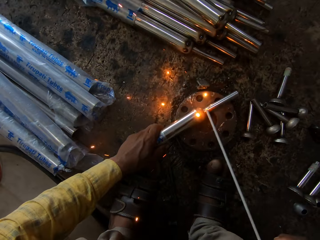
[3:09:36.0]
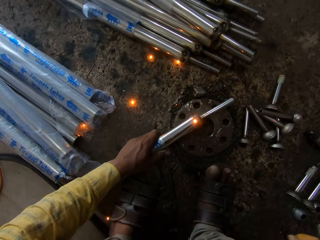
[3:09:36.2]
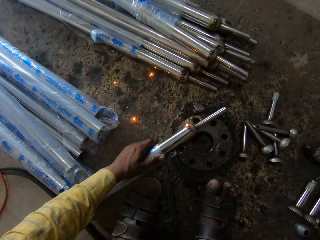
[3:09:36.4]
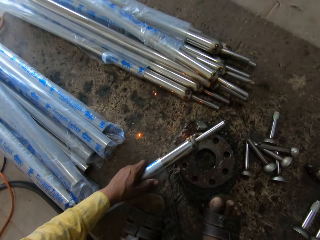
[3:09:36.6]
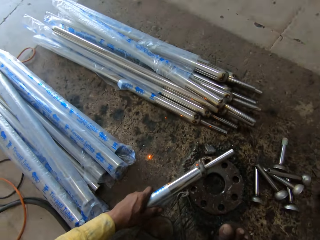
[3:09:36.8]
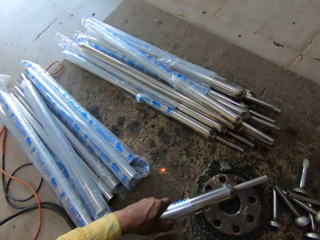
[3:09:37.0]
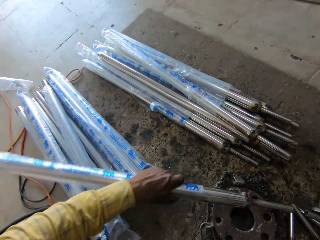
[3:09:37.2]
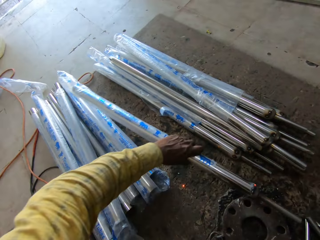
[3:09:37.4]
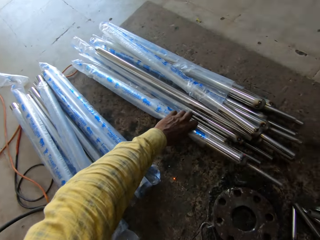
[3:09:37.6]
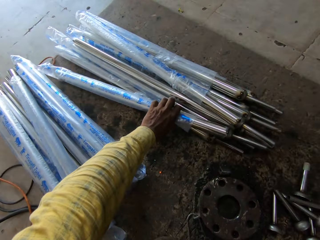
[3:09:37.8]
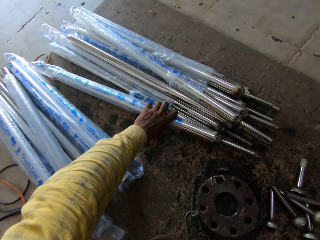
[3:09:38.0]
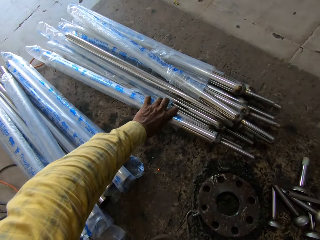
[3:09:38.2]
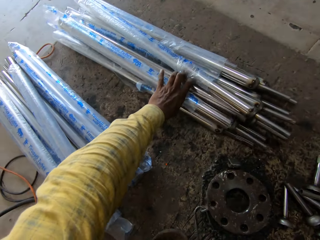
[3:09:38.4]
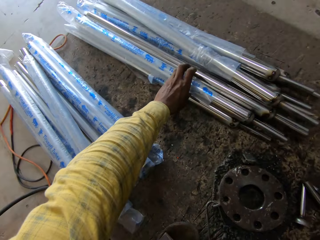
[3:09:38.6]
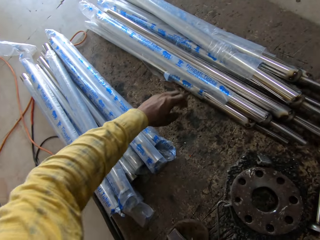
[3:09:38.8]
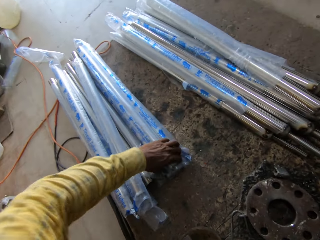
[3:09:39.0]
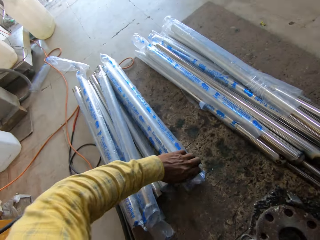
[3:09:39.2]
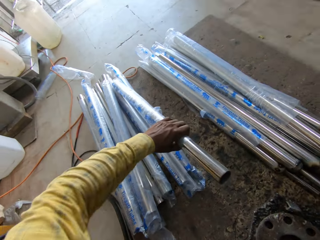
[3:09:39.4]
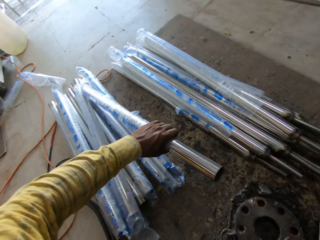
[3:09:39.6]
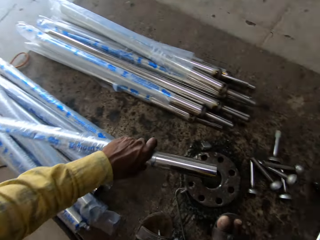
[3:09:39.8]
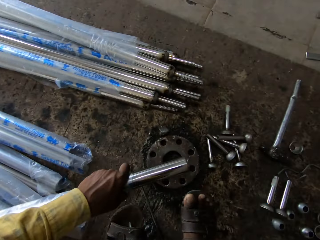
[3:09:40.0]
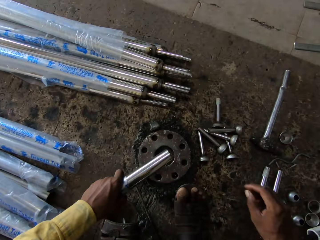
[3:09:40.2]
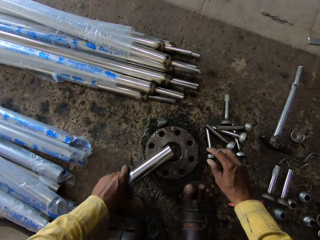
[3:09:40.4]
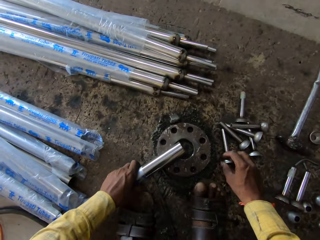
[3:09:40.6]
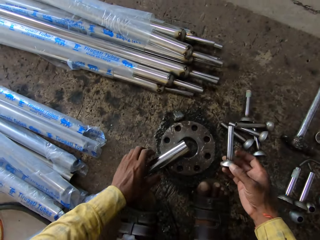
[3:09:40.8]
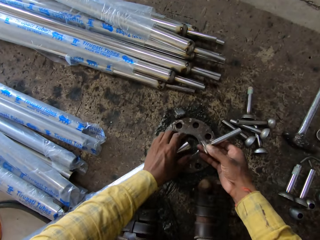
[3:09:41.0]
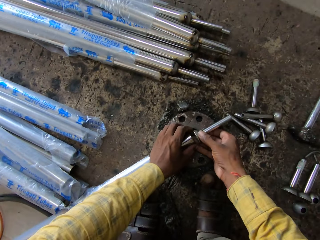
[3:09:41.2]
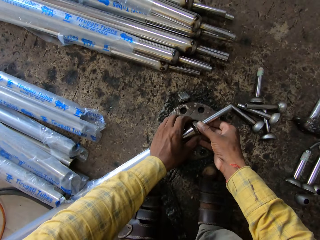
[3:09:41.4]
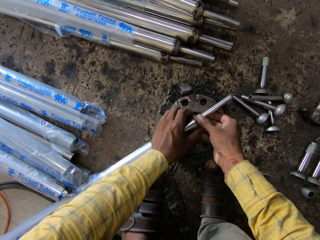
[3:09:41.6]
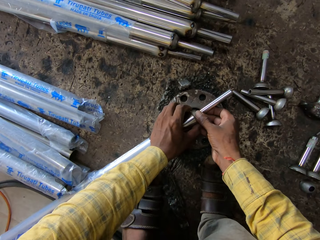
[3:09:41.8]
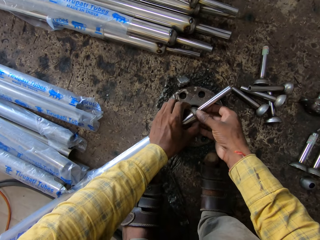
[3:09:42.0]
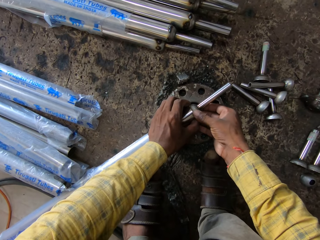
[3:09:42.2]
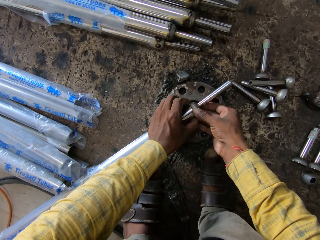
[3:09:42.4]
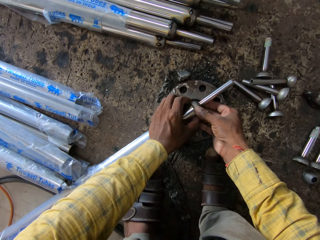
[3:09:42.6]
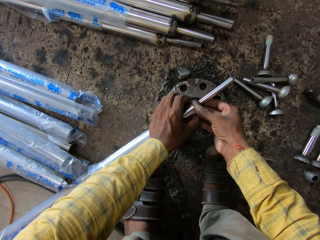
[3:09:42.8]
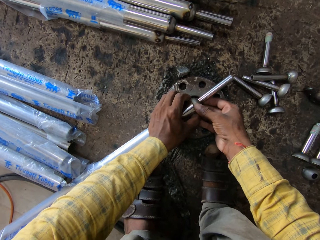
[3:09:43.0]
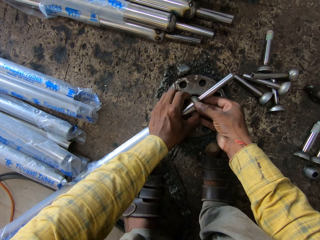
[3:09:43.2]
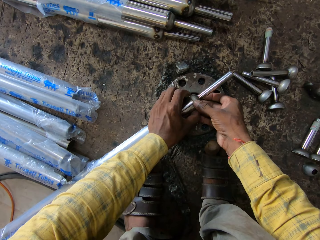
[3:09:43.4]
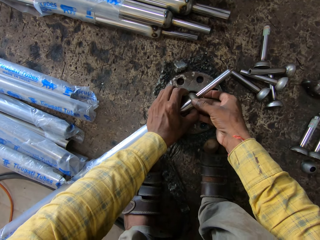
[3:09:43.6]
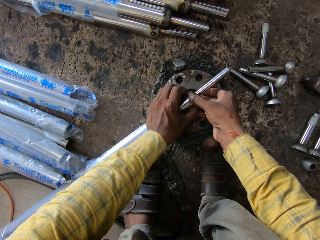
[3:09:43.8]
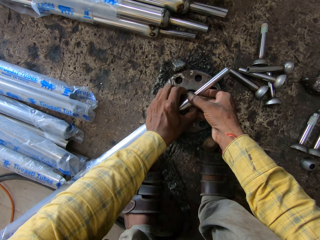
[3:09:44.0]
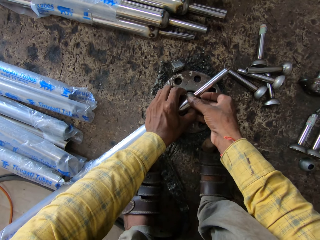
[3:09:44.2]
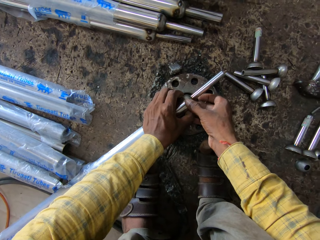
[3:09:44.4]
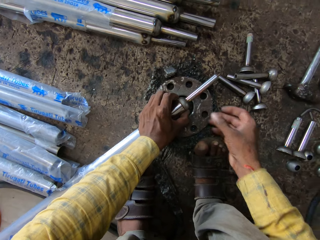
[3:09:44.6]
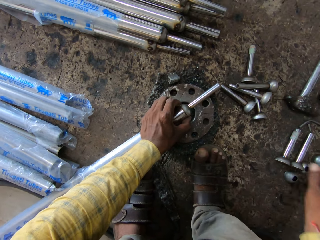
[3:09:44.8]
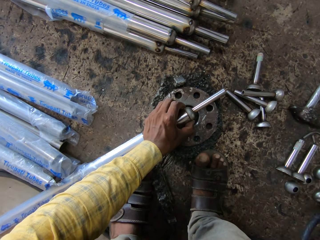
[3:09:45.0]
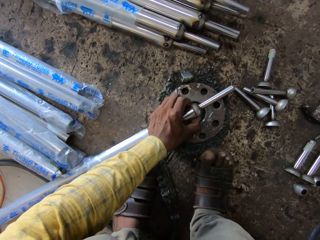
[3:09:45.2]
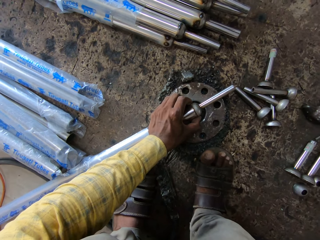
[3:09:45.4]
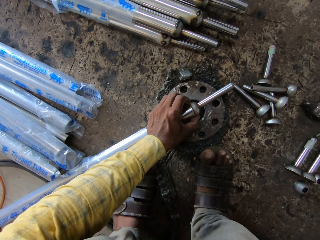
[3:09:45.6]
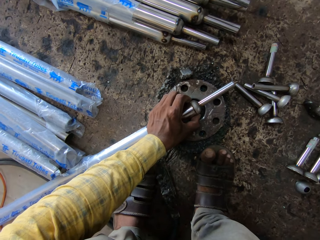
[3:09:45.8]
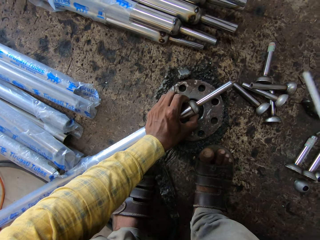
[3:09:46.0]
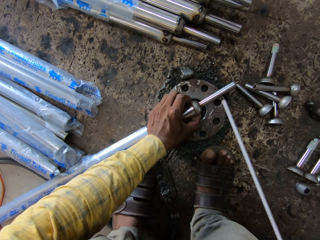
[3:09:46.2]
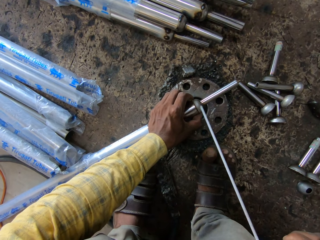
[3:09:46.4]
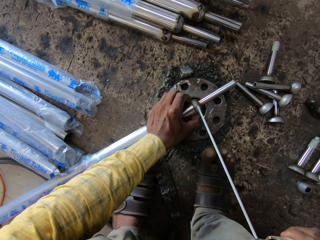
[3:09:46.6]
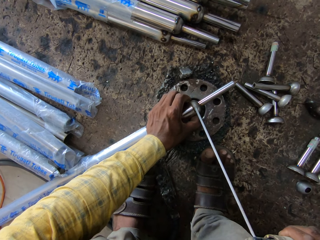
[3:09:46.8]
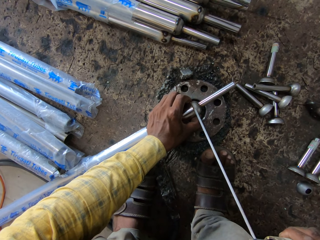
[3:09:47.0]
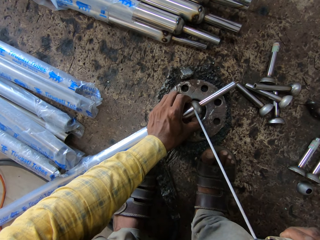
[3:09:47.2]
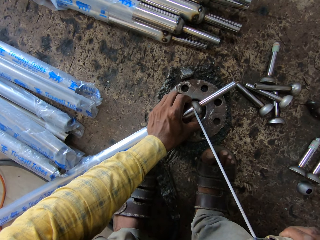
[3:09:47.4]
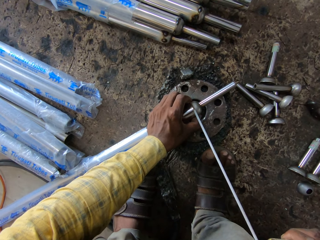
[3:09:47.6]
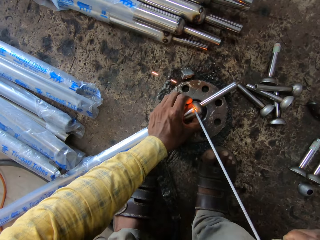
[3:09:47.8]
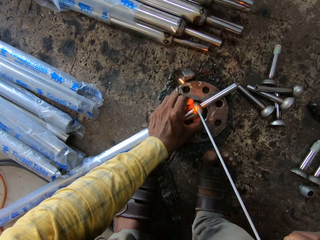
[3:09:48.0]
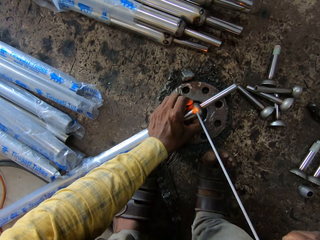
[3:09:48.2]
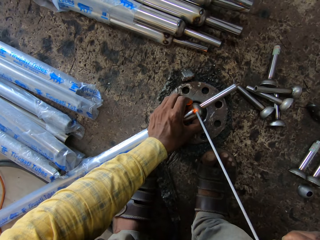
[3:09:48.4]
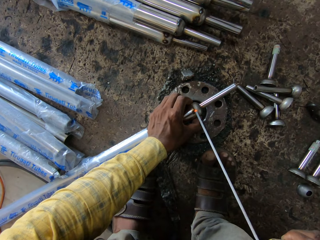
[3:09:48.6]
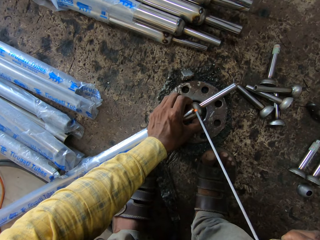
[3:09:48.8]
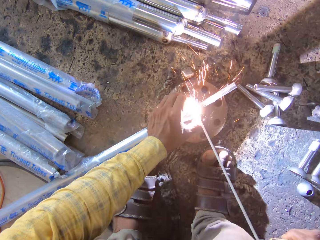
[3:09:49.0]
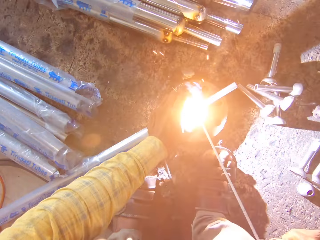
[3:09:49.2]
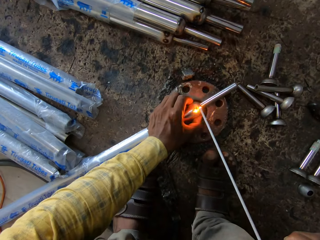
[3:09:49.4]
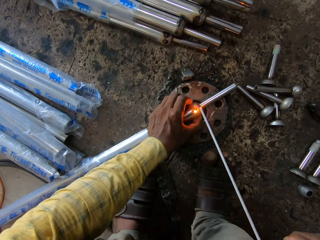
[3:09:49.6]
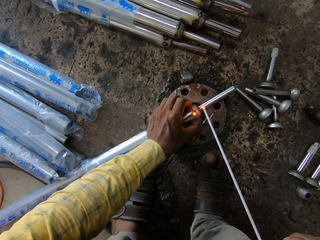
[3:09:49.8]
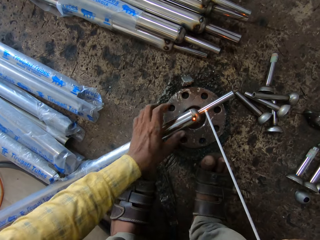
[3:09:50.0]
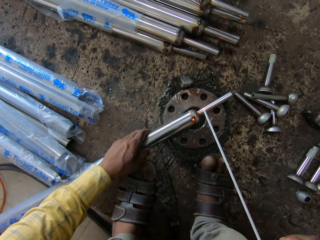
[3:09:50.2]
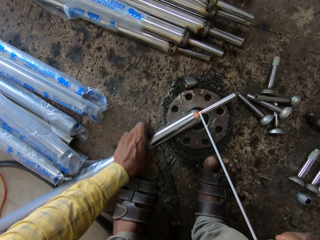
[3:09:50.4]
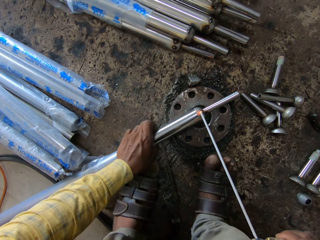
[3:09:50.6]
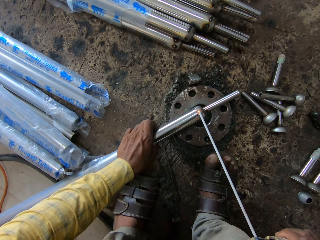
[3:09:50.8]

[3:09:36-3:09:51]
The camera wearer puts the metal aside. They pick up a metal. They fix the metals together. They weld the metal.

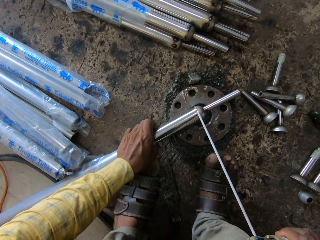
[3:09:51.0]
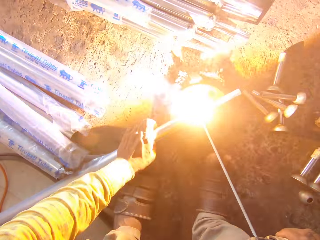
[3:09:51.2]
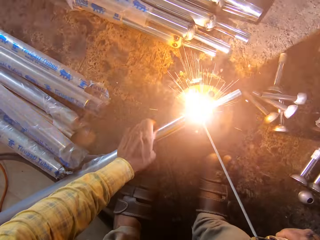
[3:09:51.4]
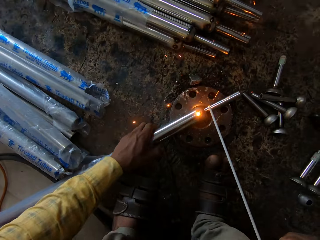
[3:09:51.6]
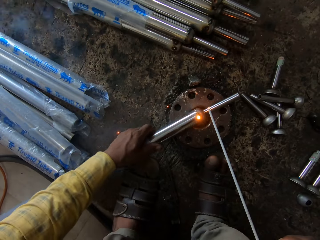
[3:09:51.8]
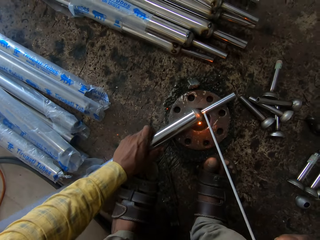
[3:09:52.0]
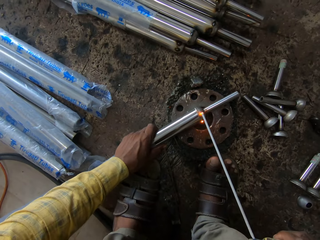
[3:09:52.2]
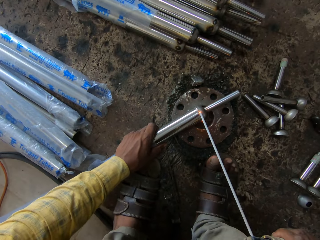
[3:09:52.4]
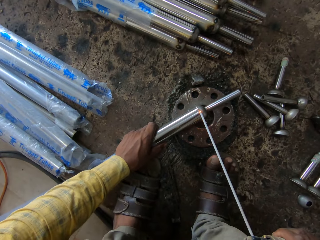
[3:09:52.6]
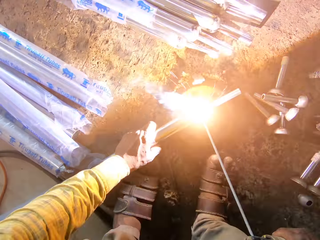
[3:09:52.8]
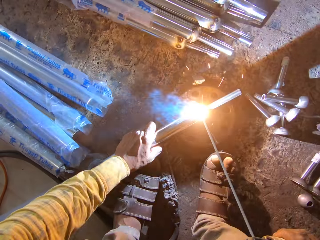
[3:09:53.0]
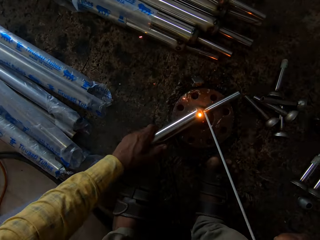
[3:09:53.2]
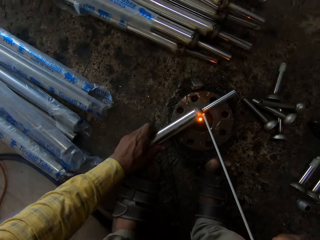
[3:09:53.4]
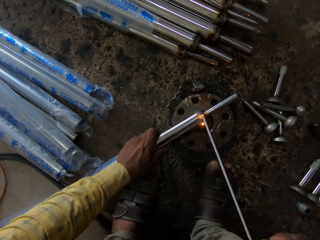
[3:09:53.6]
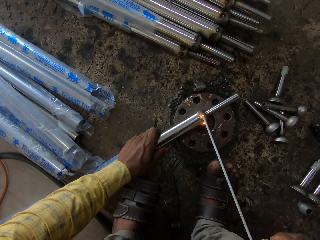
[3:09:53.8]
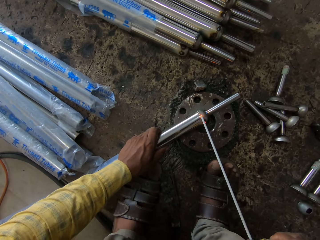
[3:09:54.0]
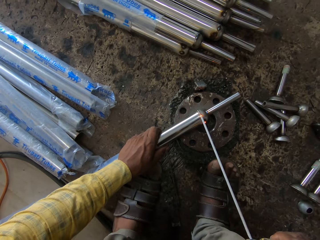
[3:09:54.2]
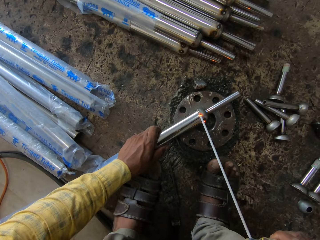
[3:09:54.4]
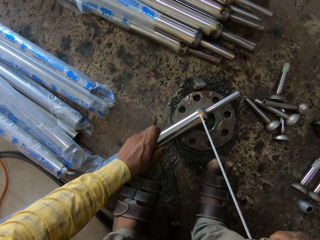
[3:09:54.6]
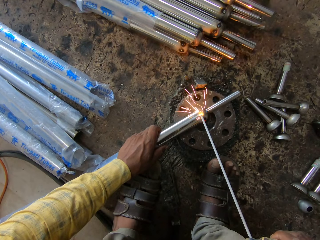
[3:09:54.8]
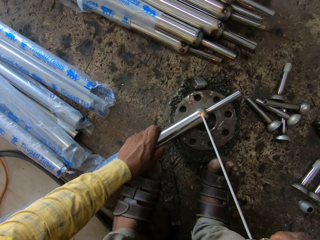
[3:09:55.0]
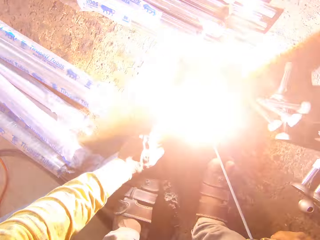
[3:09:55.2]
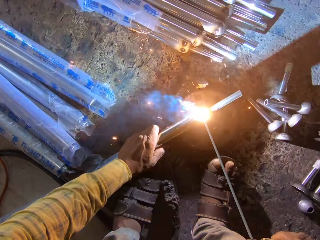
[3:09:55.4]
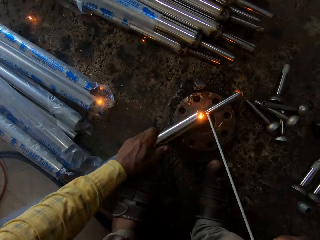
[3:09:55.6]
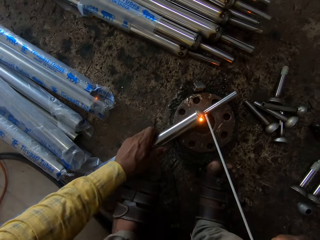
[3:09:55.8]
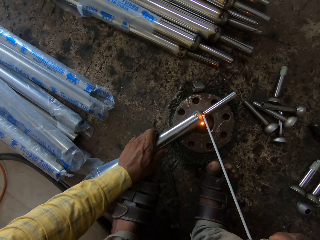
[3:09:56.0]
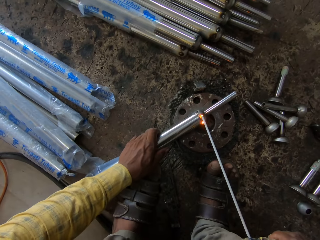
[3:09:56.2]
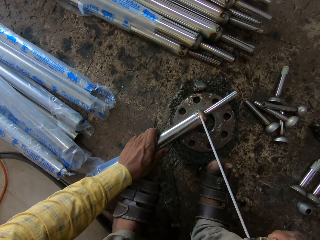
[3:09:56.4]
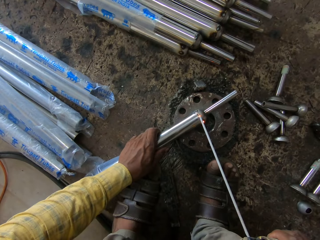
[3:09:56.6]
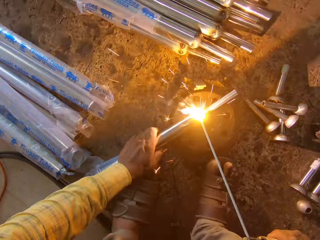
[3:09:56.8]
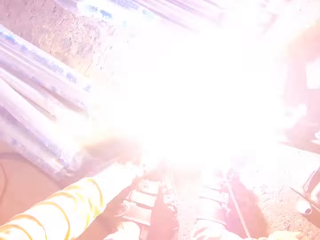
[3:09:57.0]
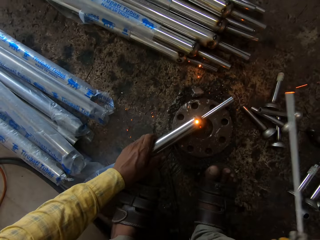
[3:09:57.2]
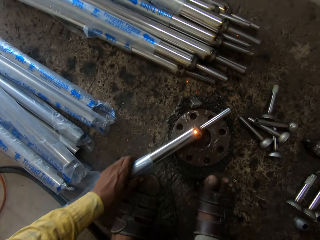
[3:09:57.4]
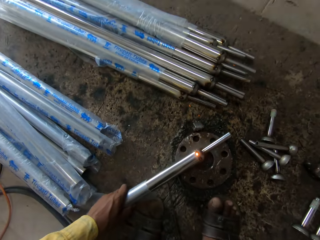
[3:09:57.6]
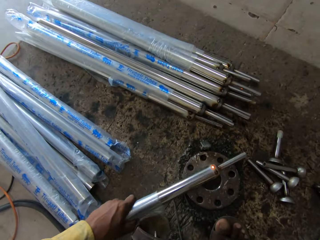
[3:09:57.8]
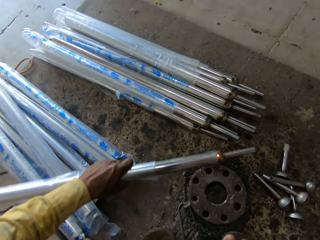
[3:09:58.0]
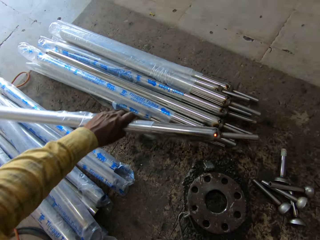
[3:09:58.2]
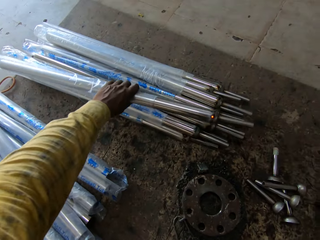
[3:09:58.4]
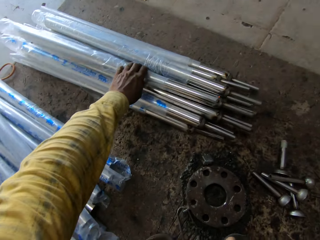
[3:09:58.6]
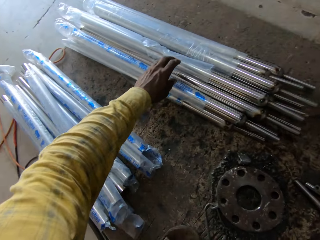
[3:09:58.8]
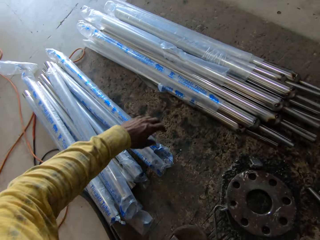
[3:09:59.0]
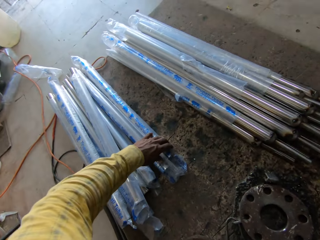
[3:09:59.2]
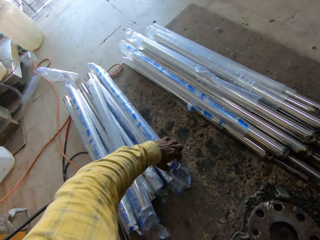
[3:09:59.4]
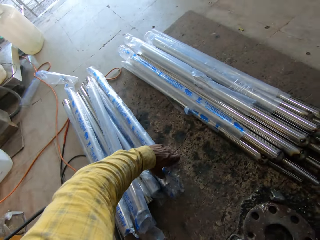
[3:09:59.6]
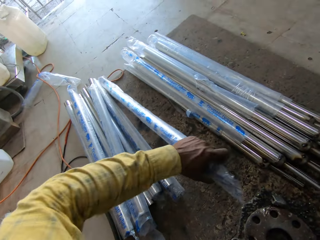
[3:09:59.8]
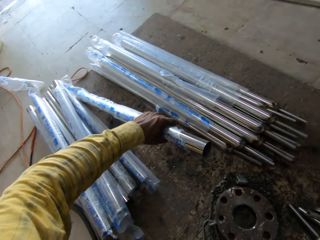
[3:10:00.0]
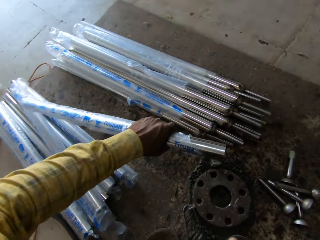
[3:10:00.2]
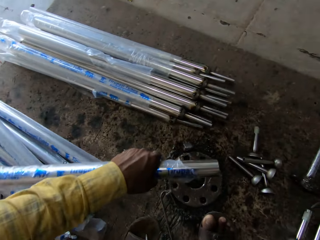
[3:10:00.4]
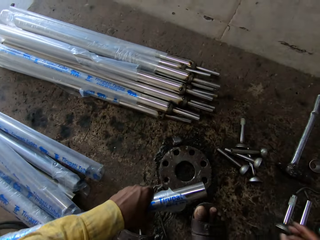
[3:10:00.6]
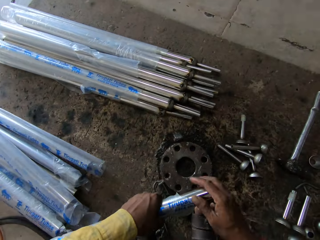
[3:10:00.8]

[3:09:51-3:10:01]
The camera wearer puts the metal aside. They pick a metal.
